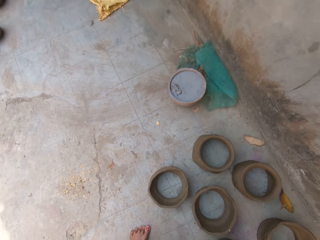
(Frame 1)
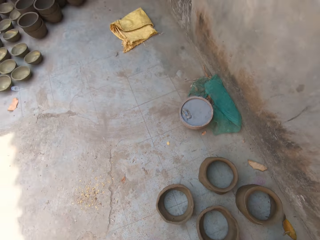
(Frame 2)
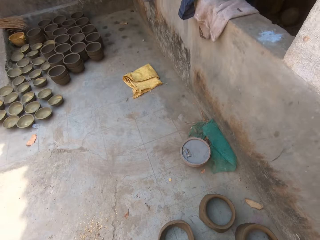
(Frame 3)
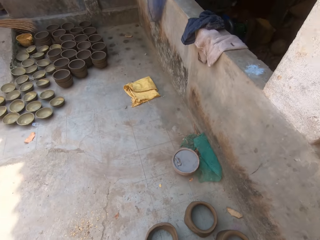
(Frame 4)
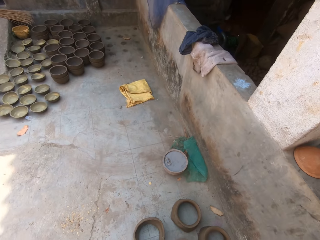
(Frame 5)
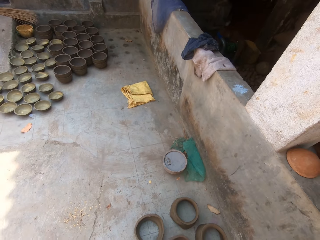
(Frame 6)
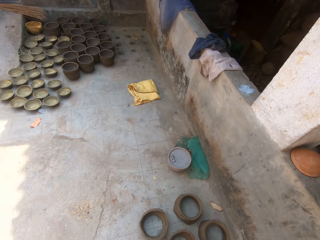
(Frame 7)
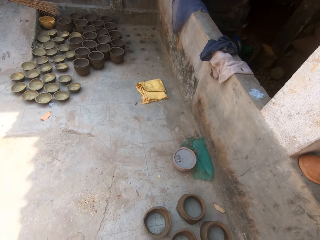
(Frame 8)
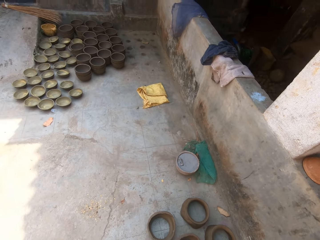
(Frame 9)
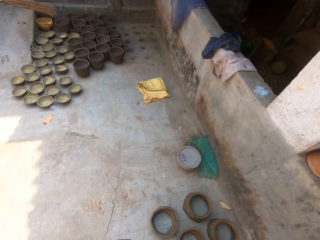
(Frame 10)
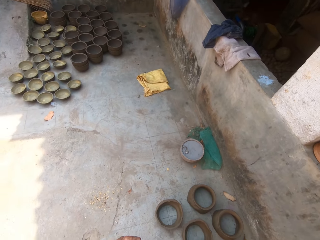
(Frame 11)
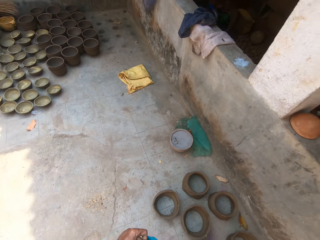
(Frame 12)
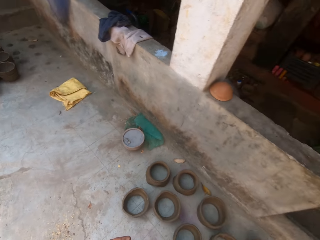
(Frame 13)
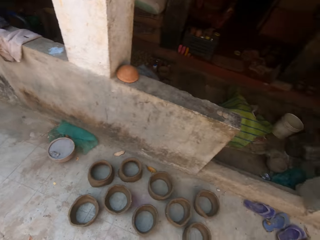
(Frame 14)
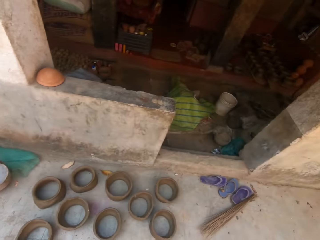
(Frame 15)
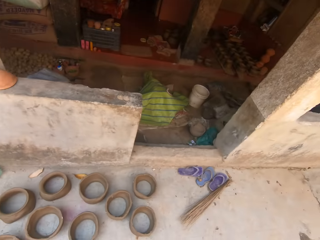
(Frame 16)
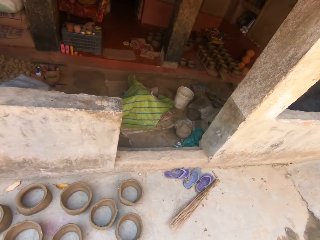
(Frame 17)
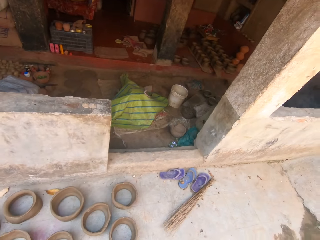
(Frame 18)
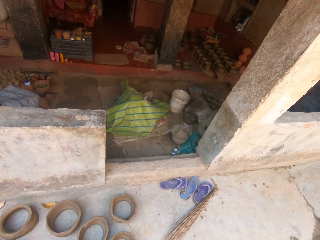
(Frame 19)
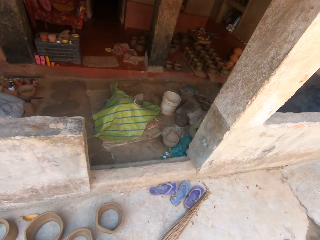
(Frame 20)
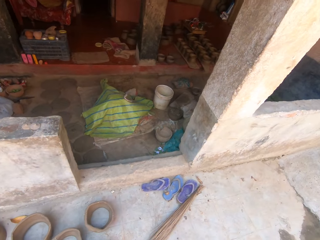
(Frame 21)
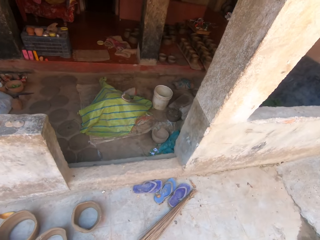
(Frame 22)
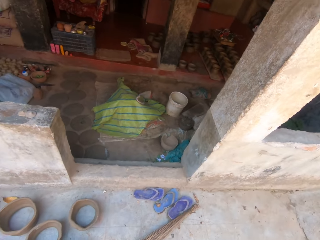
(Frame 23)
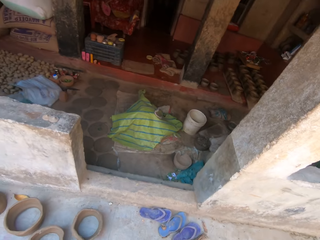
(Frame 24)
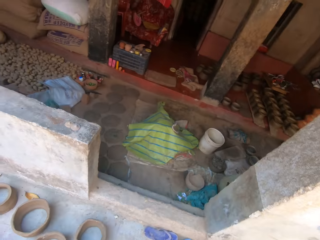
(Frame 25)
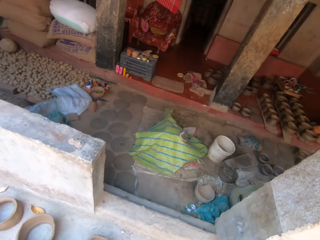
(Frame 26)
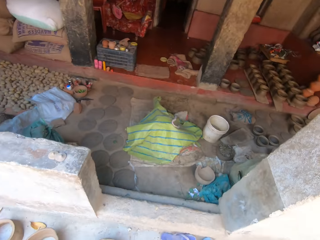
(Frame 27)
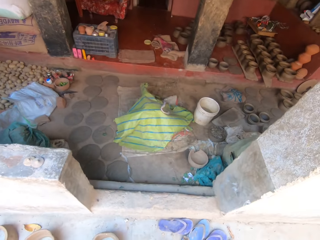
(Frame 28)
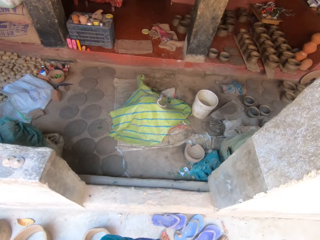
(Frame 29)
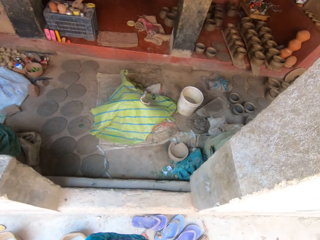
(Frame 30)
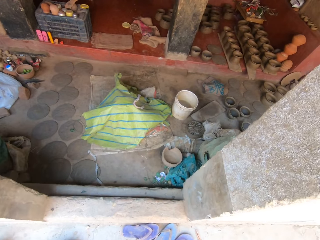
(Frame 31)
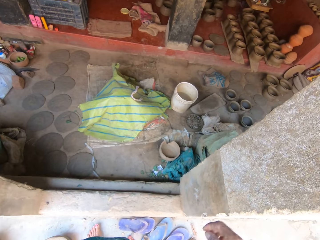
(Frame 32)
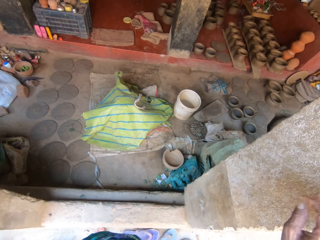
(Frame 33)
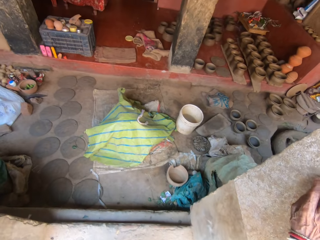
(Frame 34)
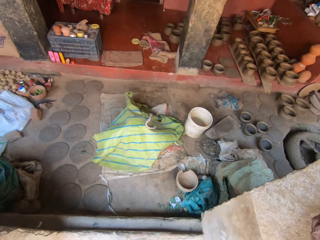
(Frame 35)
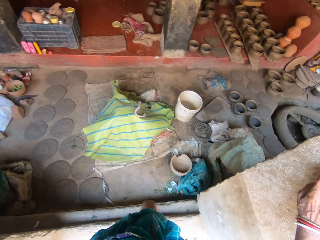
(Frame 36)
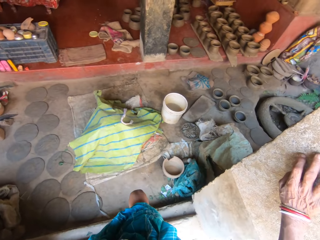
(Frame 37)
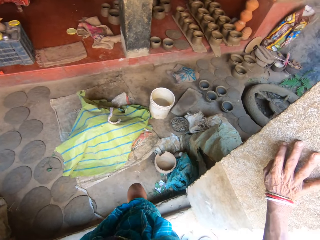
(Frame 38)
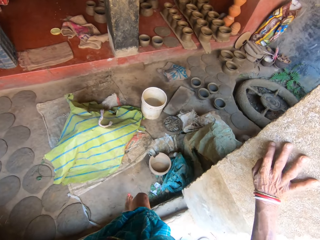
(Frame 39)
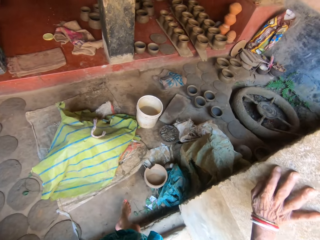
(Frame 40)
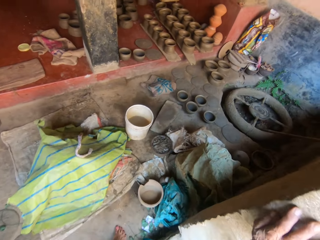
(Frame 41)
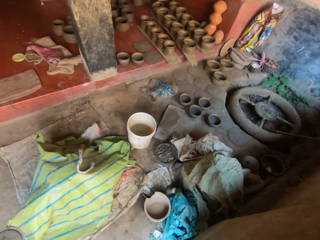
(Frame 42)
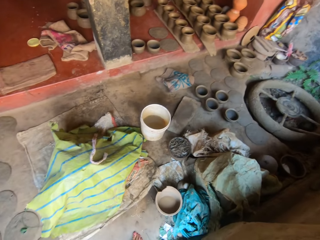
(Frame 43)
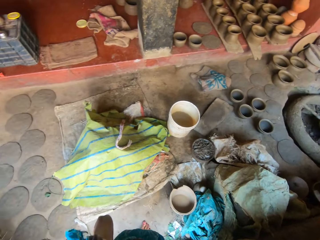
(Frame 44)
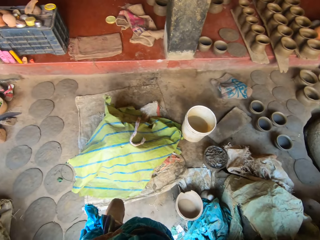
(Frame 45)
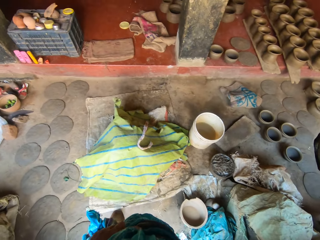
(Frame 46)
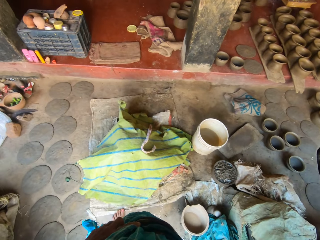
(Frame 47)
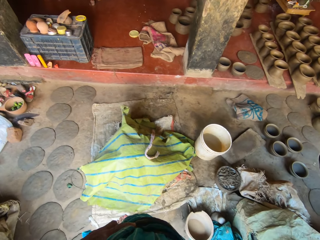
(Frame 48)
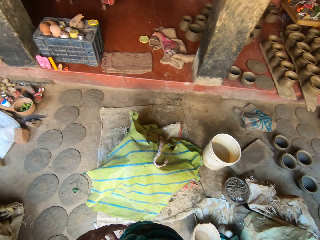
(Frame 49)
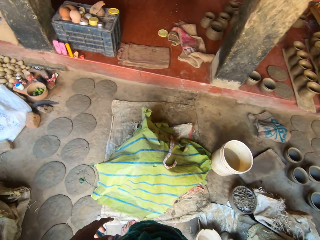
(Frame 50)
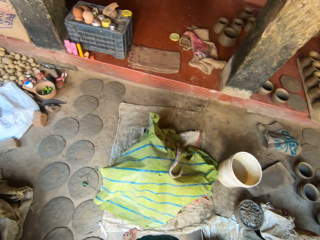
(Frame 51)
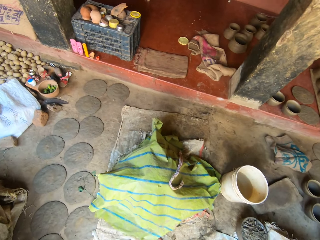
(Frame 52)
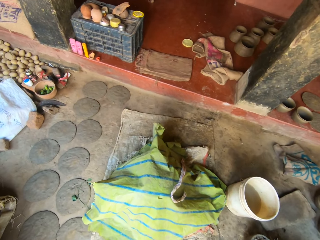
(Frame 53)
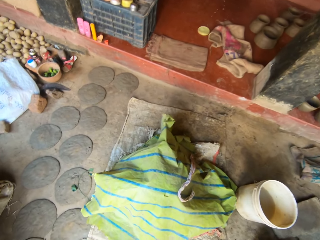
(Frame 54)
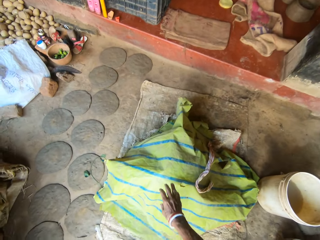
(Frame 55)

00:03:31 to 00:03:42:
The camera wearer looks around. They walk to the building. They move the hand to the building. They step on the floor.

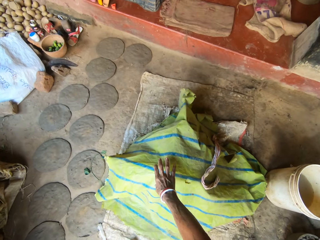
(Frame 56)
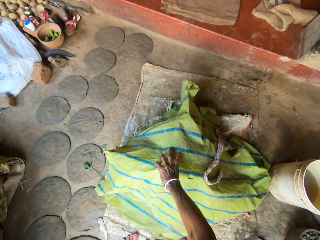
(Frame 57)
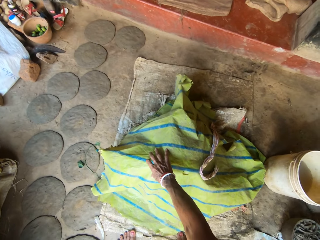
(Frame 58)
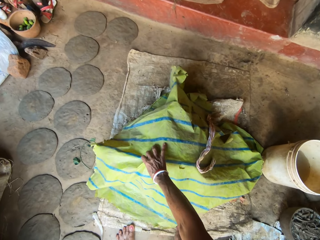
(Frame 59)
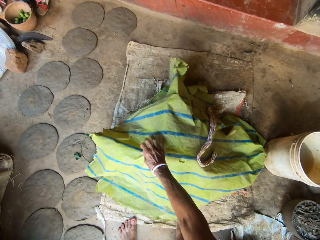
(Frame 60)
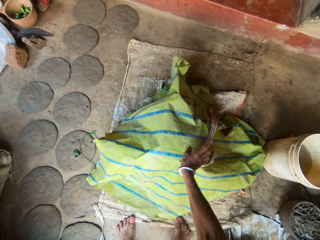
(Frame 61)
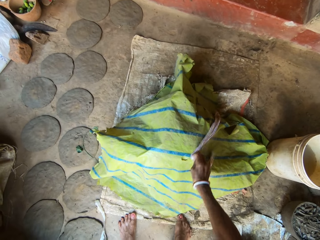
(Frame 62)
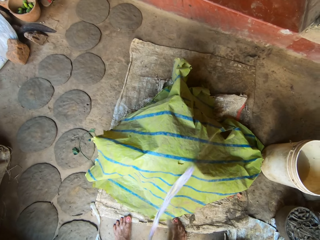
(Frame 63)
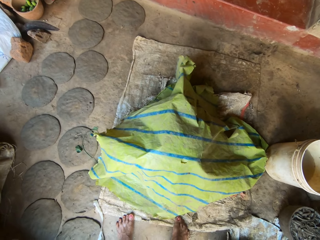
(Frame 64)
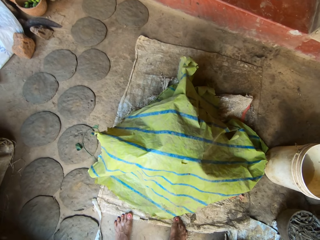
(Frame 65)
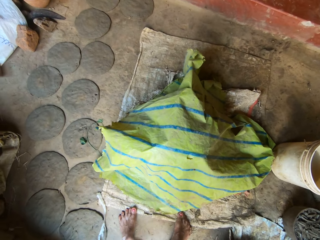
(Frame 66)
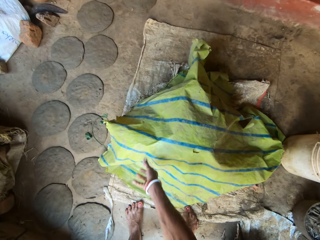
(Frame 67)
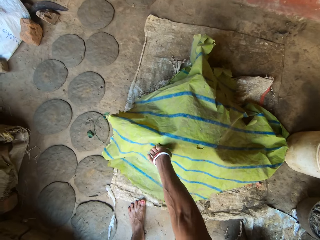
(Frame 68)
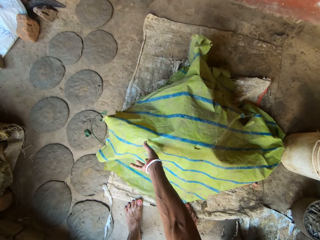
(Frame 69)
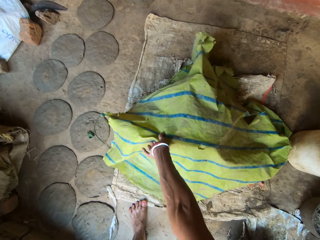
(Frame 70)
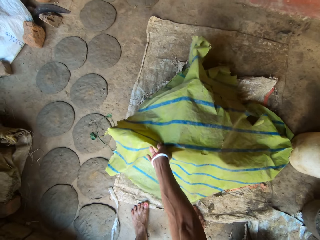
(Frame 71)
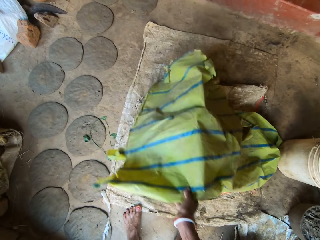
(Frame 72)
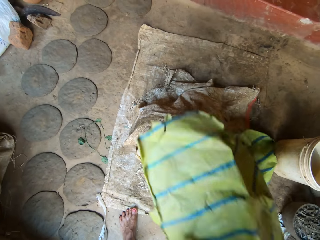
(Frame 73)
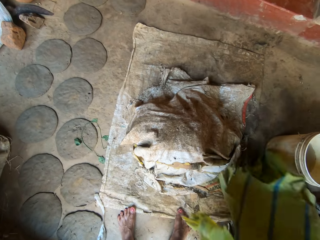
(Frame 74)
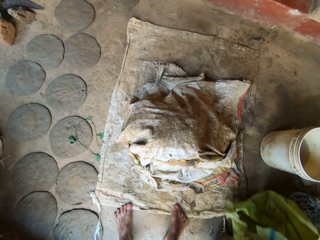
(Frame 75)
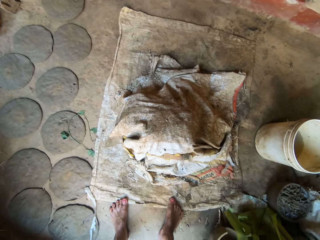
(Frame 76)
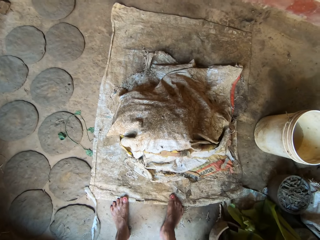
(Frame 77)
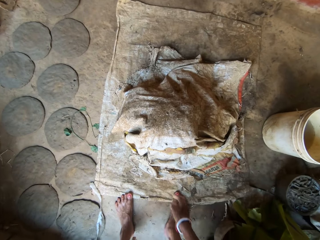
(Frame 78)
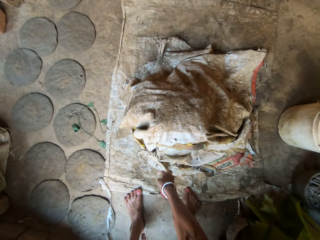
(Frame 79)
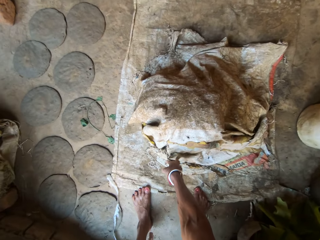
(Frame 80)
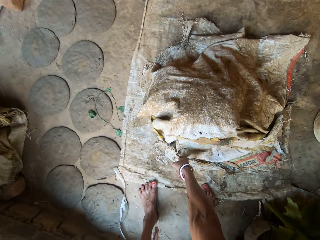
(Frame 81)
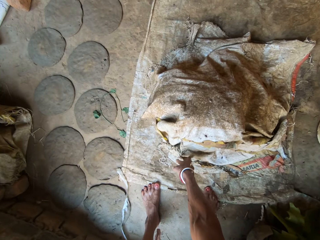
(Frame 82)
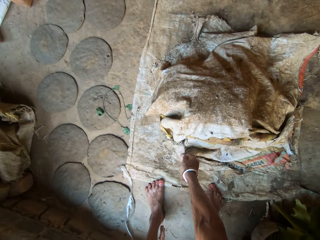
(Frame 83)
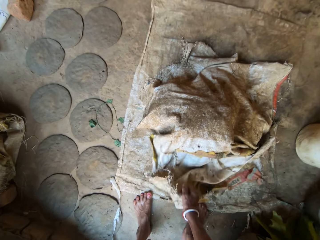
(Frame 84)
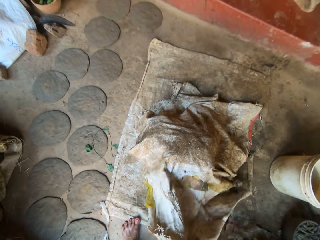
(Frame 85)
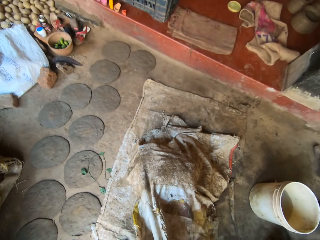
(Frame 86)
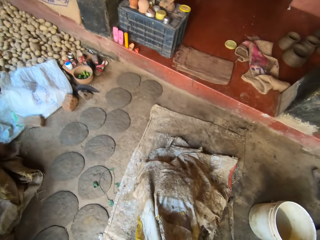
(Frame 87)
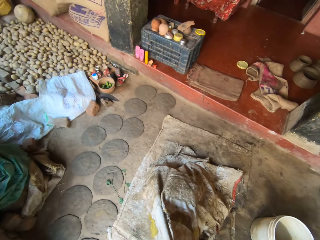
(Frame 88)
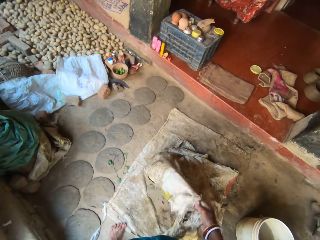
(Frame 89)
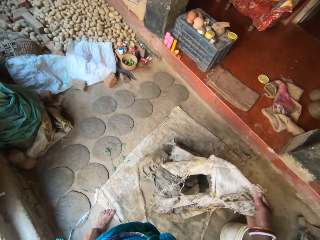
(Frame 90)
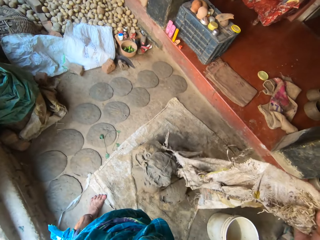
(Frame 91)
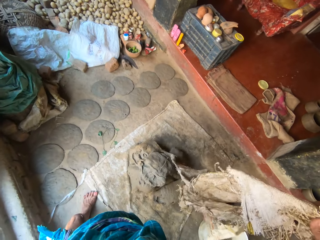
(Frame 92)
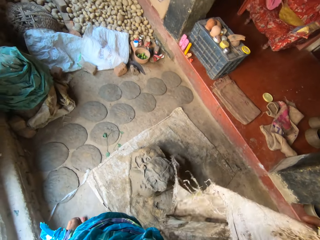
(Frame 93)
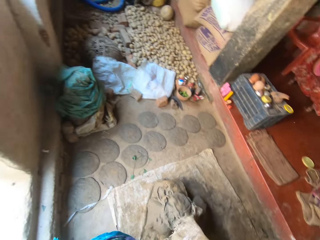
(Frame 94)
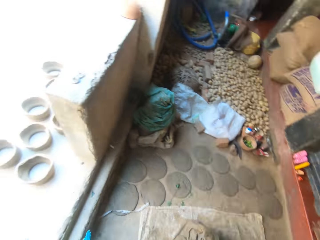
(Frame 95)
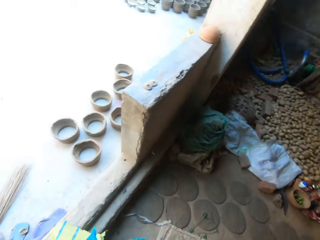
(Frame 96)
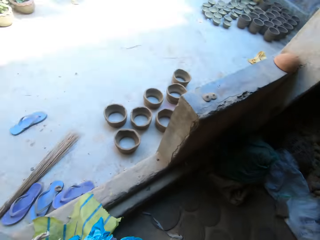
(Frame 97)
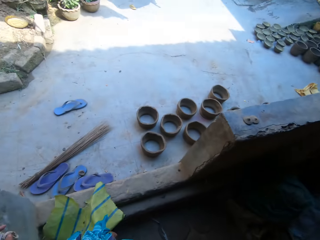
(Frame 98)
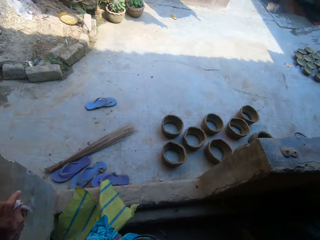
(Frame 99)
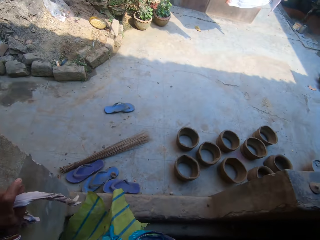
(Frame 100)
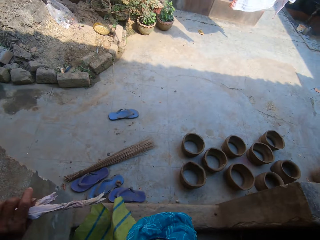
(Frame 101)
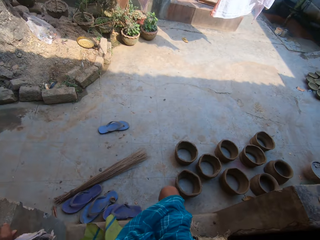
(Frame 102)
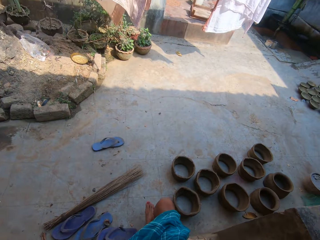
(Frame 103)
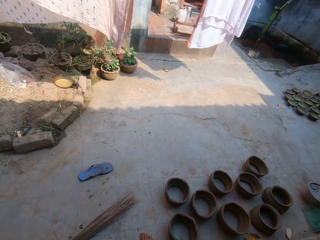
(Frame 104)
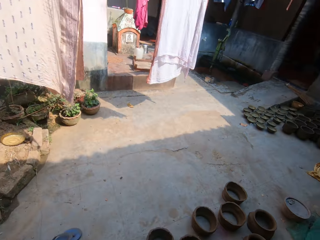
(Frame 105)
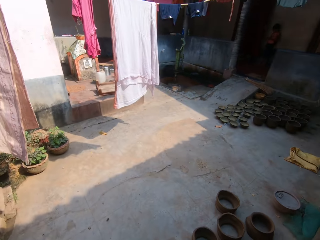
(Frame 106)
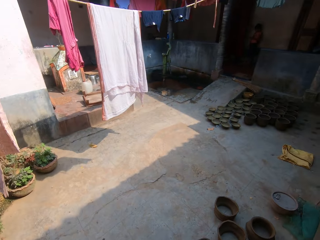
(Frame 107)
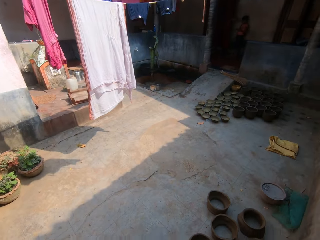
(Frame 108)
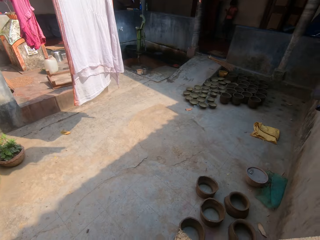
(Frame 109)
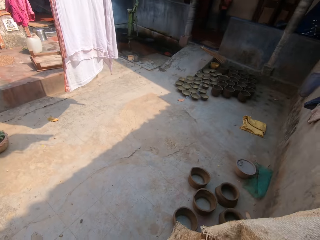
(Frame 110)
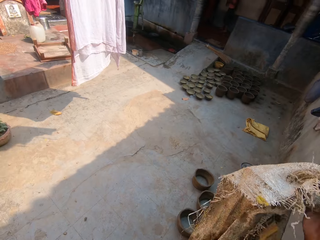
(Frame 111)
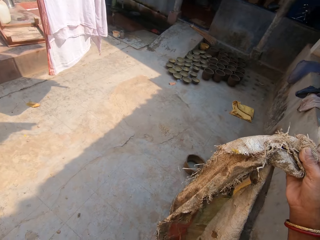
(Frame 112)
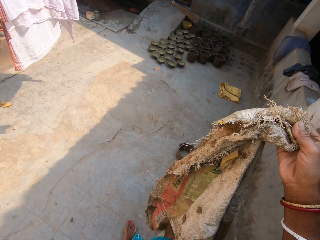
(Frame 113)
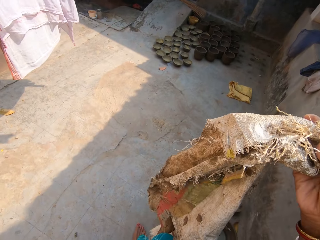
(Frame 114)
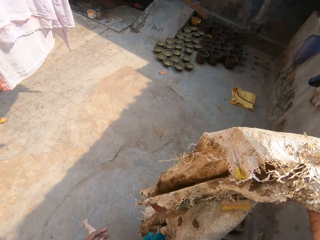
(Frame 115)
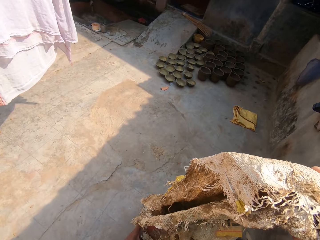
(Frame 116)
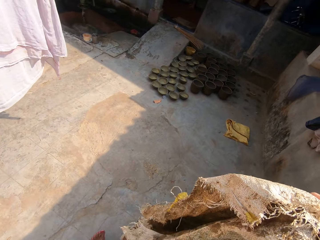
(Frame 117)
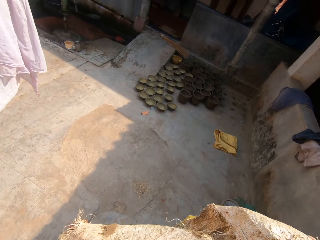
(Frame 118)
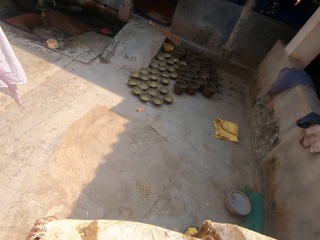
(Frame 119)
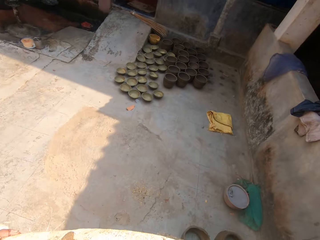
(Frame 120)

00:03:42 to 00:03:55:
The camera wearer moves the paper. They move the hand on the paper. They pick up the piece of cloth. They take the paper. They move the sack. They put the paper aside. They turn. They take the fabric. They walk on the floor.
